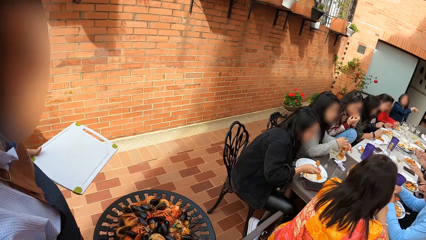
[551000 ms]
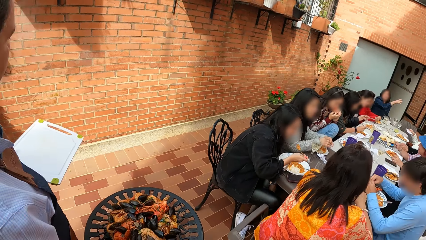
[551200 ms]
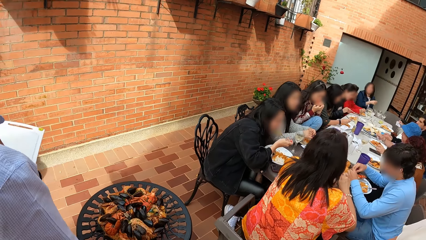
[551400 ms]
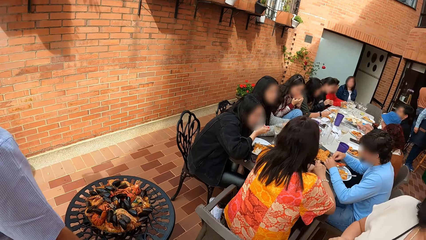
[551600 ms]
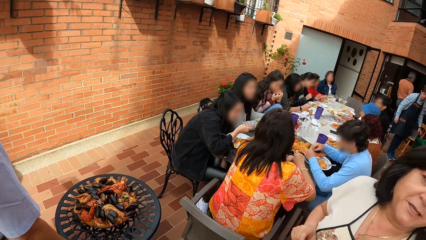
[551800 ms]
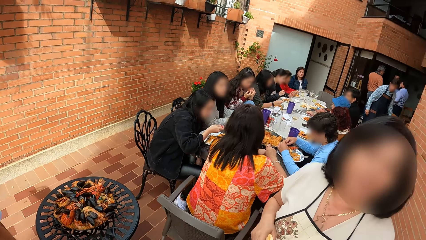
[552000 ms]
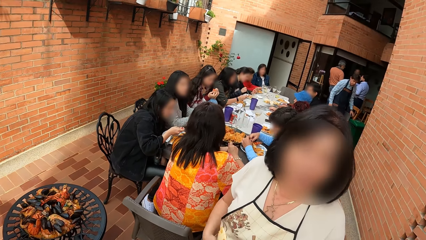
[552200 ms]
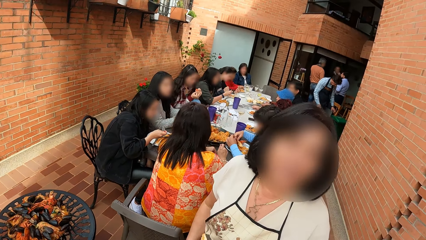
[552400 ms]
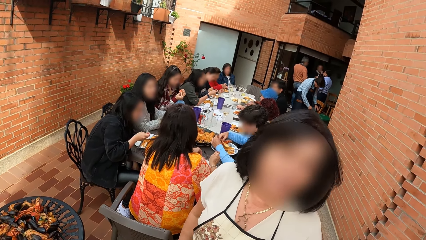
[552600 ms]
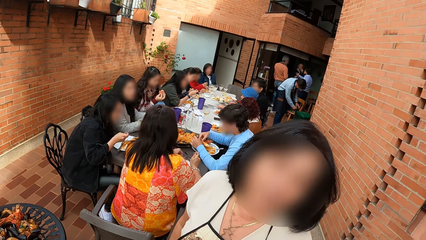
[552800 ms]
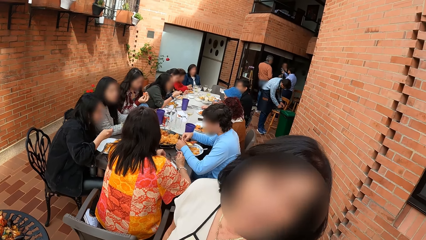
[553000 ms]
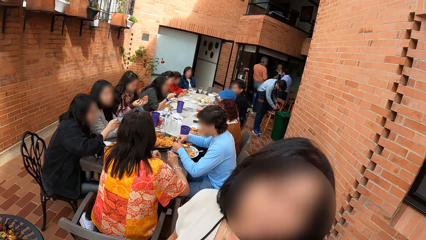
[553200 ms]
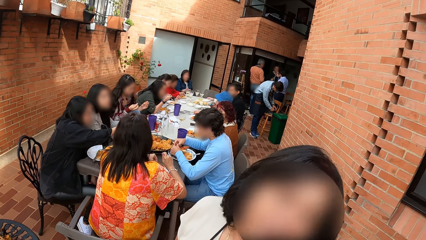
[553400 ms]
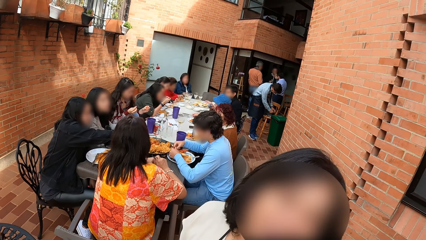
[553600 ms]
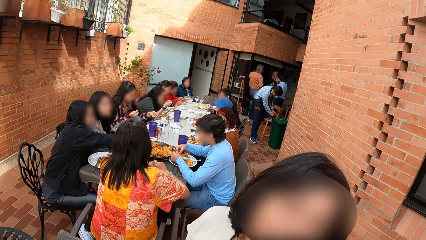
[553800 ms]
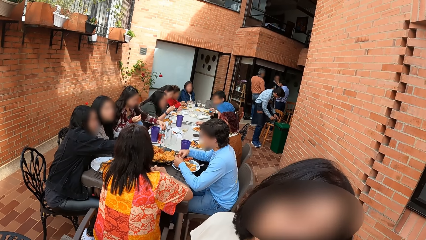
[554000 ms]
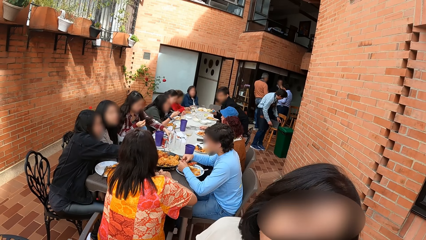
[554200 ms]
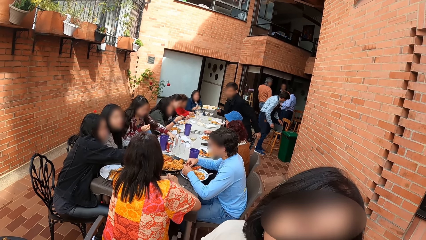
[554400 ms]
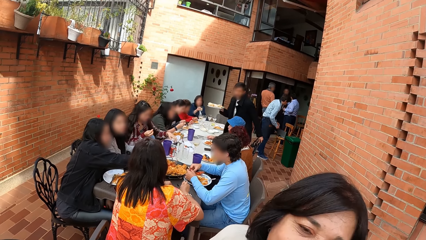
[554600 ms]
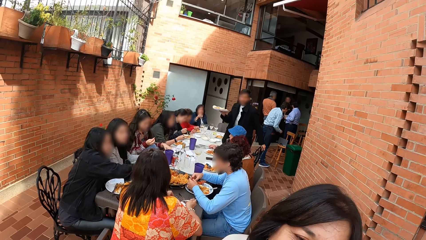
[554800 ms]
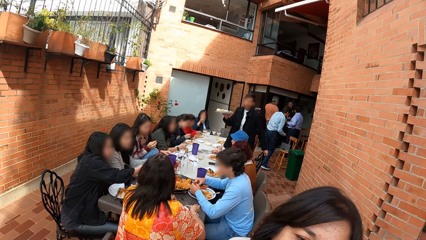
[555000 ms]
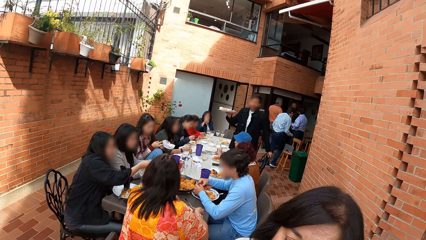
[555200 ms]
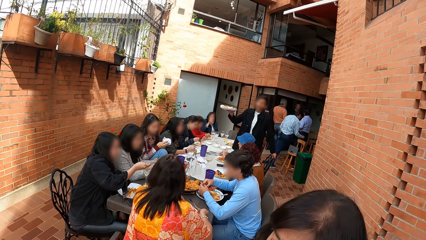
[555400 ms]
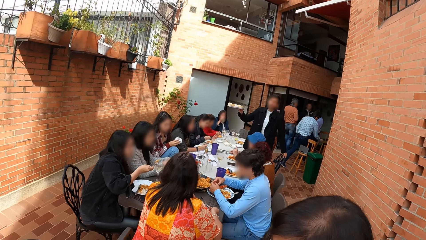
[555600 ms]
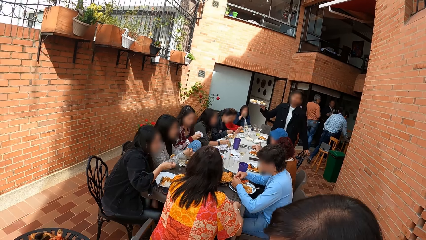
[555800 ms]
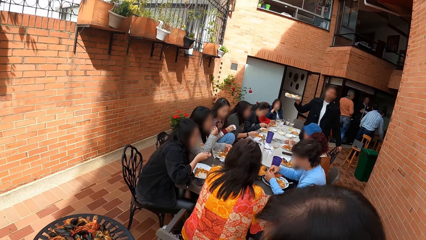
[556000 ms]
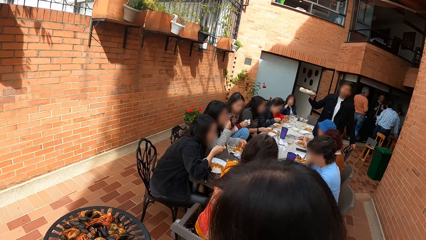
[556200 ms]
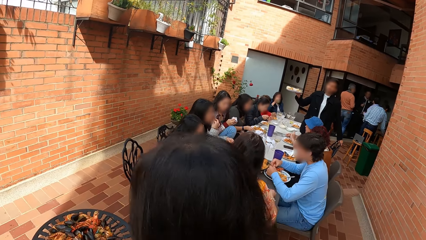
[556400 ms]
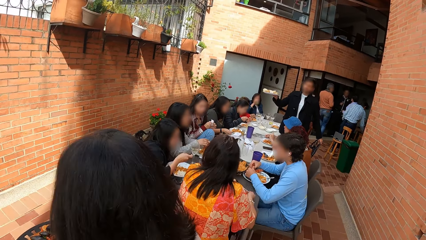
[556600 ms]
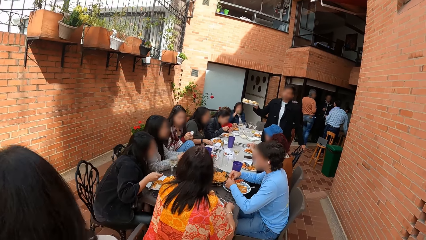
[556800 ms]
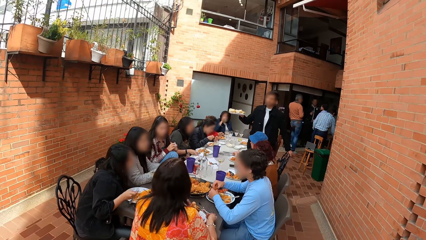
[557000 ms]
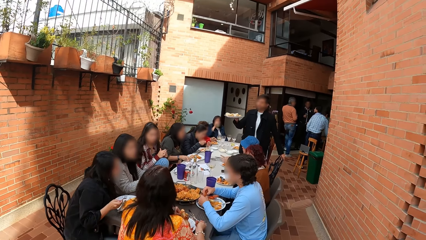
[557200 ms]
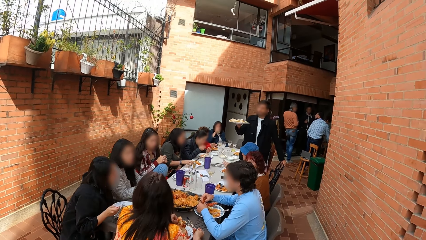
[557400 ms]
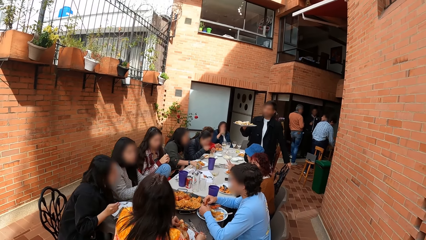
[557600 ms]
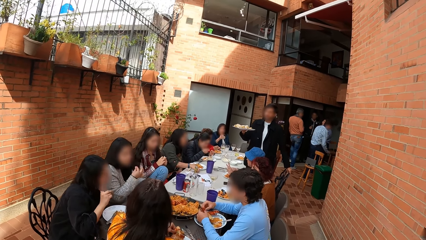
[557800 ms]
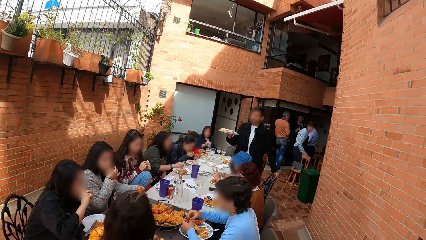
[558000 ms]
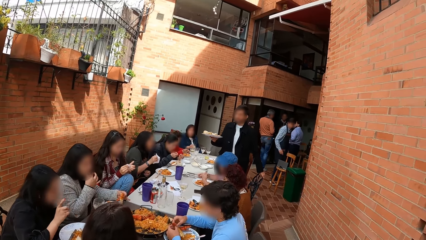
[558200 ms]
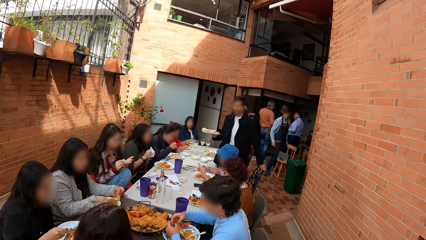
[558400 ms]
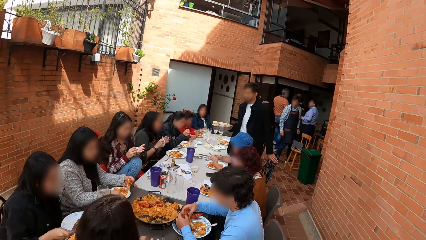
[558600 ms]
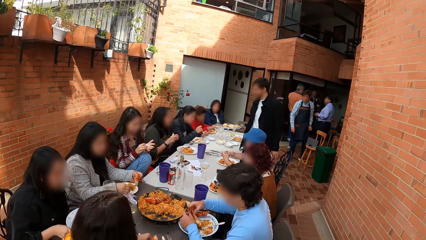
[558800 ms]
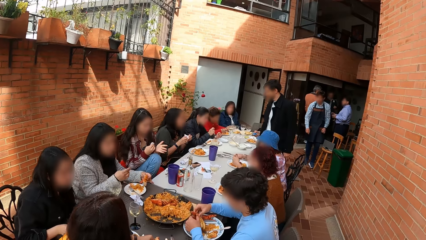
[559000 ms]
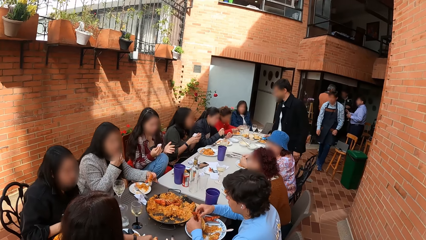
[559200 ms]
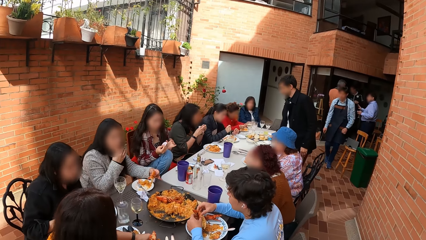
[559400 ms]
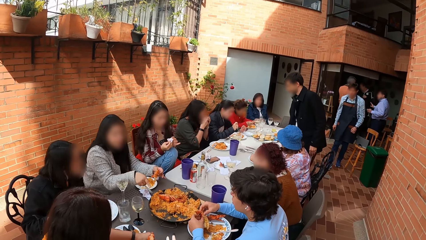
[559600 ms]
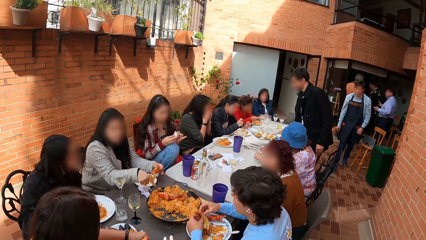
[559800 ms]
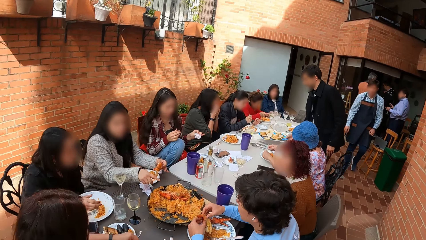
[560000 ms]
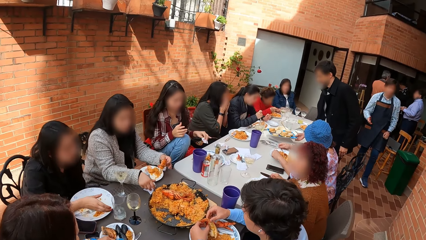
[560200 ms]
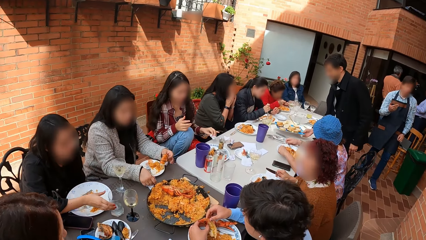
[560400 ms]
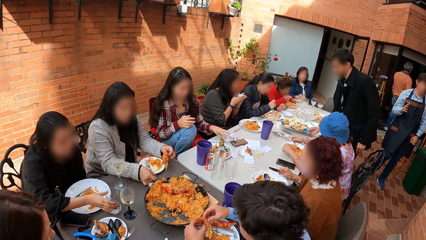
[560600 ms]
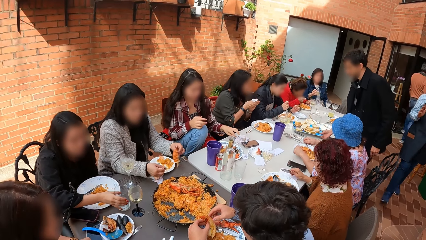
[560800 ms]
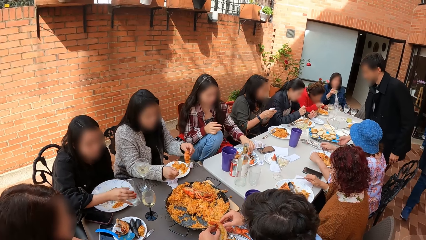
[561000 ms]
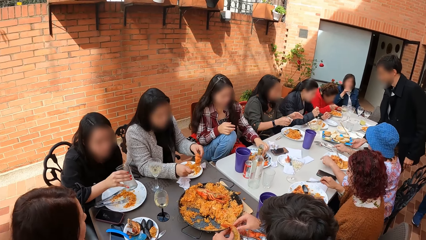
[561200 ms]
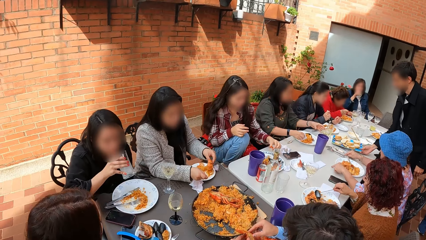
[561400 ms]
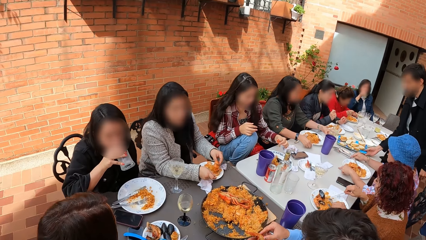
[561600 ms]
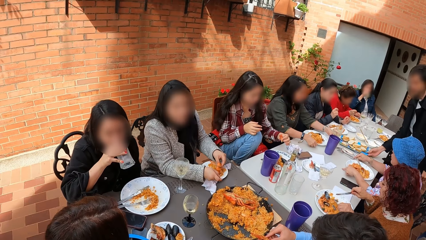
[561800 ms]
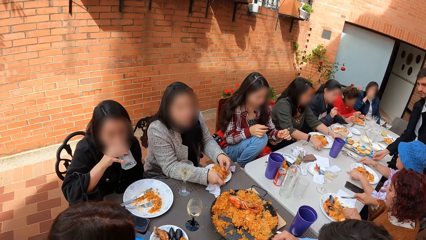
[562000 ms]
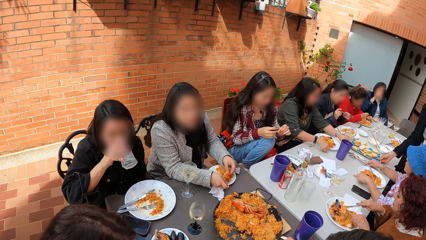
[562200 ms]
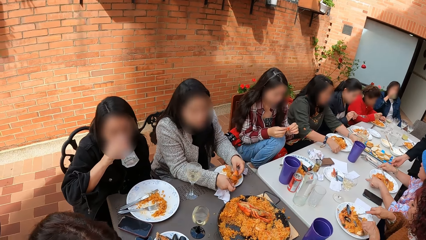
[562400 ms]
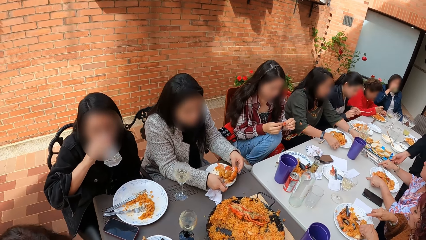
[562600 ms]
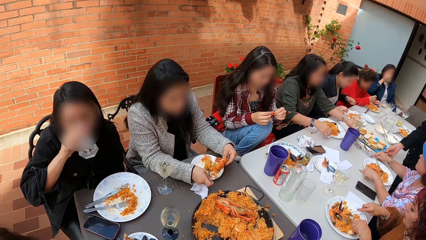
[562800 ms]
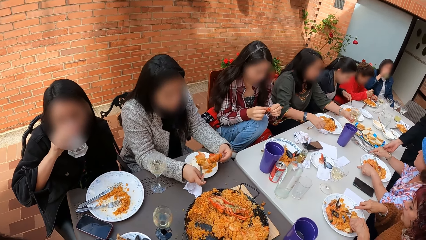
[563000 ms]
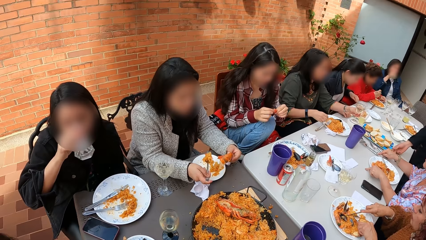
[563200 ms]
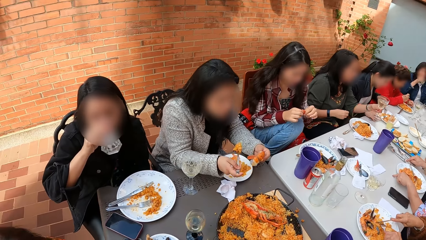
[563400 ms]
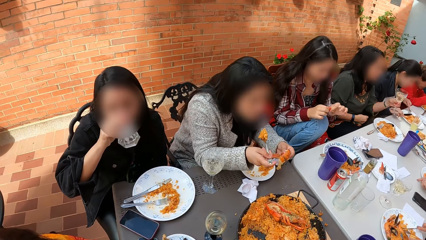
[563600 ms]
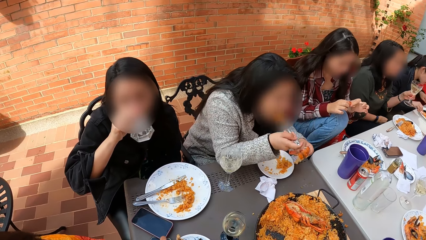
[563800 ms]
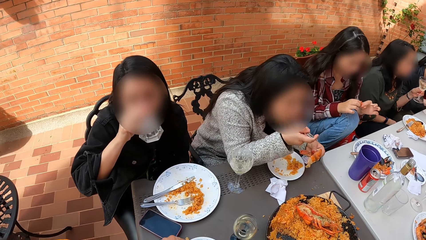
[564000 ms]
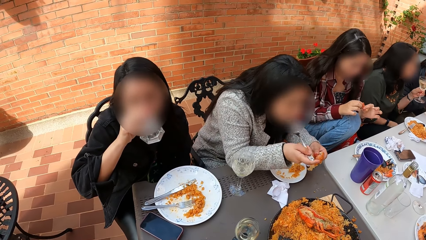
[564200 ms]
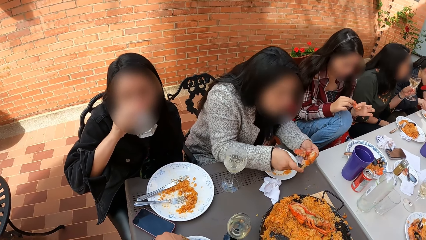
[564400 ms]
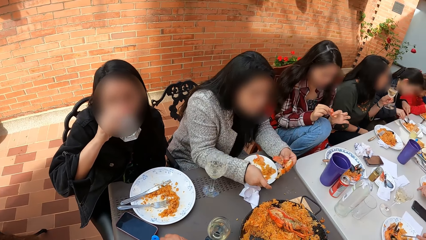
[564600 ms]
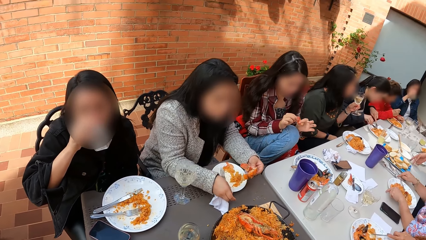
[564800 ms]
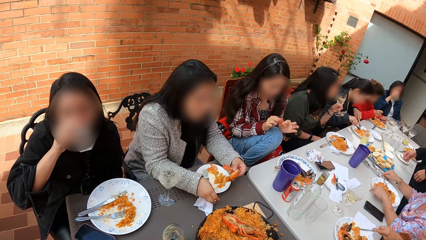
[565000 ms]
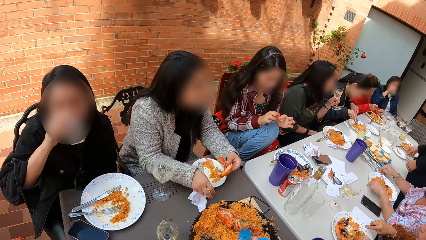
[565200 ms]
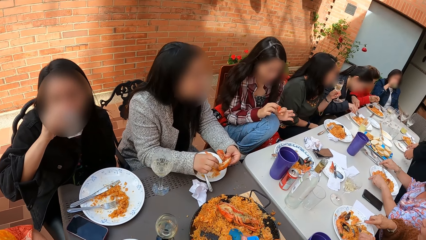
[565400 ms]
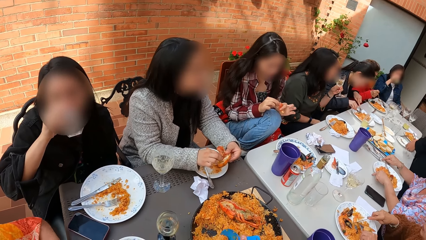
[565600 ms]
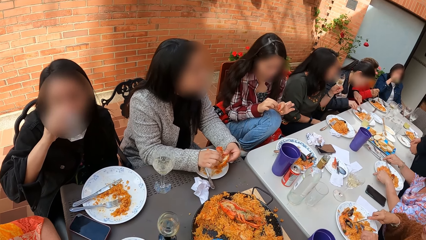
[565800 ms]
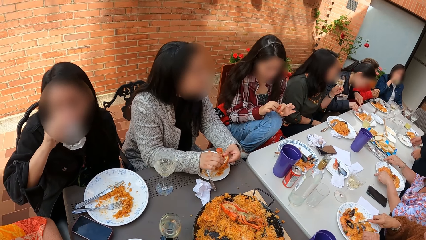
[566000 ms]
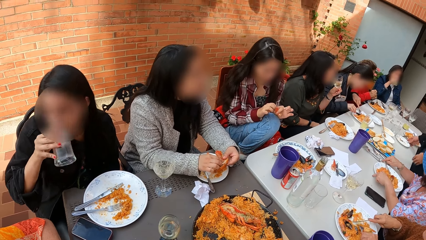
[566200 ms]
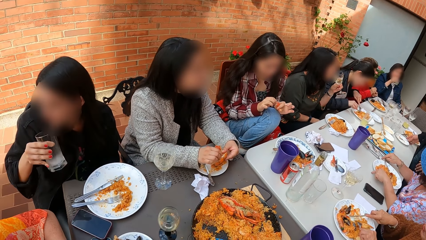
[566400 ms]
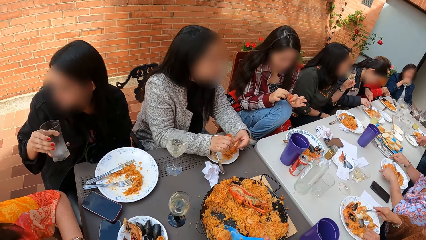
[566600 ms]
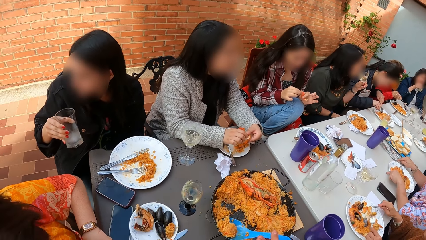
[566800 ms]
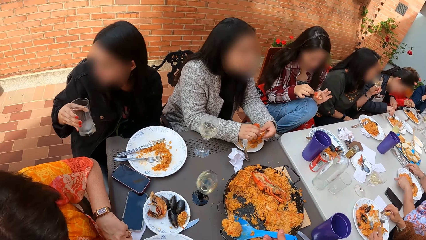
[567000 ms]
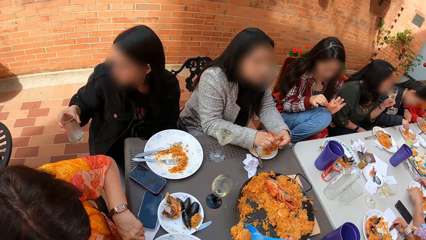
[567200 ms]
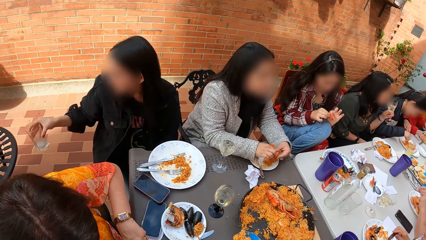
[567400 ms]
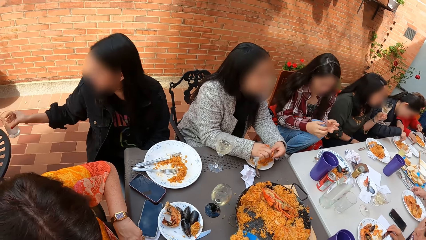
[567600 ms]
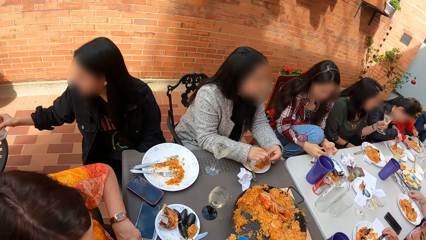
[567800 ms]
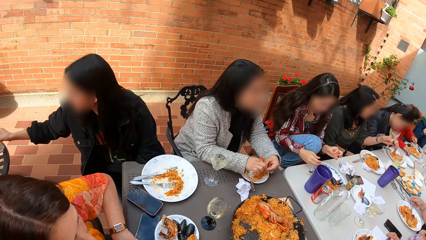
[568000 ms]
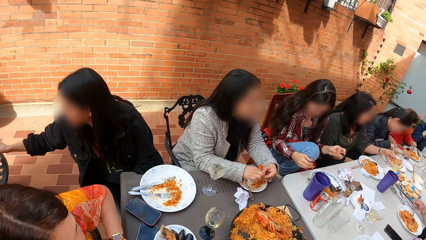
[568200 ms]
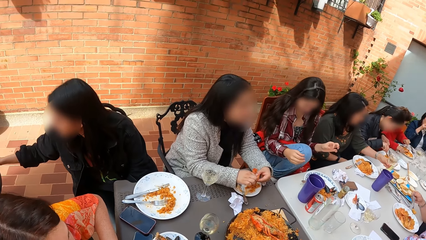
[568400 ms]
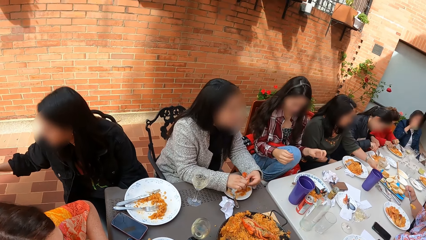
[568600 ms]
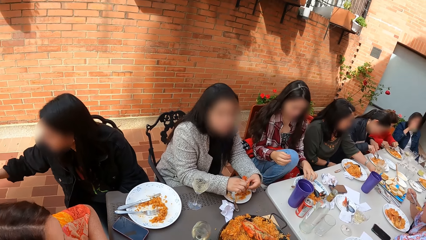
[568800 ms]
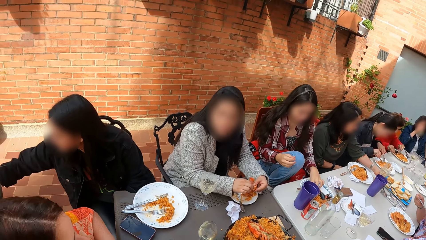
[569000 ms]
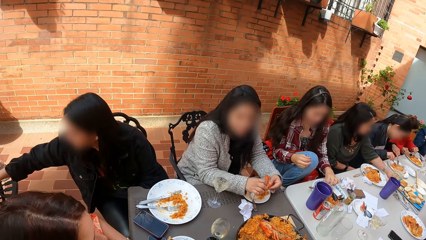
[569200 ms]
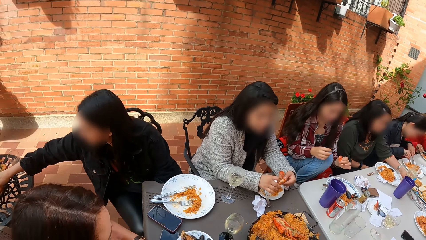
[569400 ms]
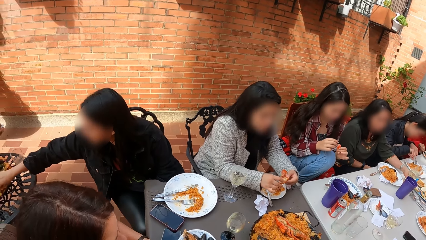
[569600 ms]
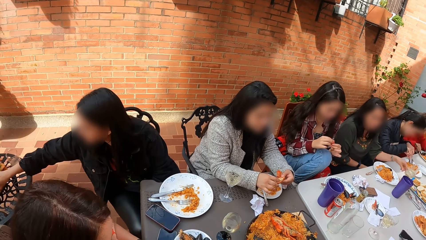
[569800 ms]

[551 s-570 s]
The camera wearer converses with a man. They converse with a woman. Another man lifts a tray of food from the table with his right hand. The other man stands from the chair. The camera wearer looks around the table.
